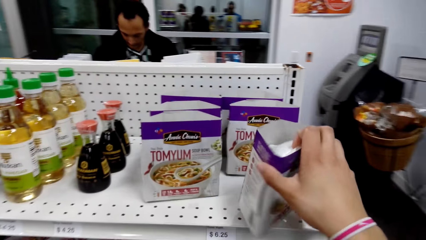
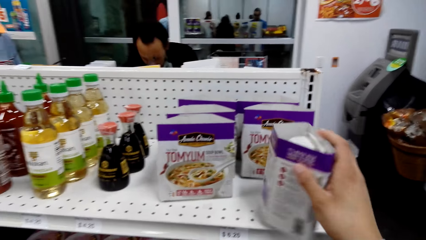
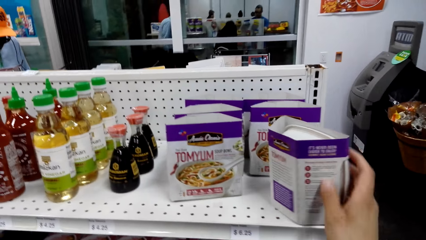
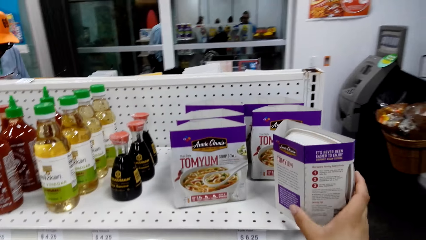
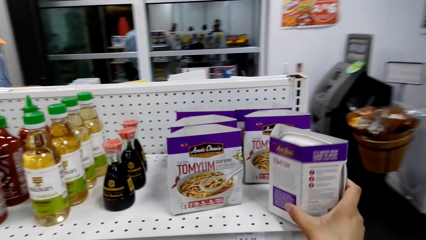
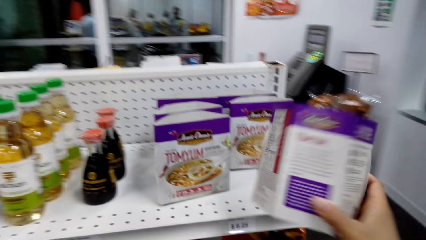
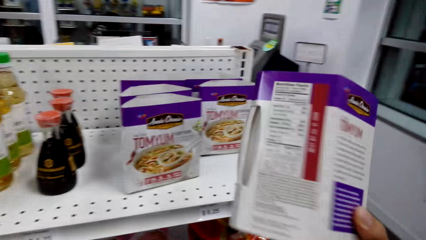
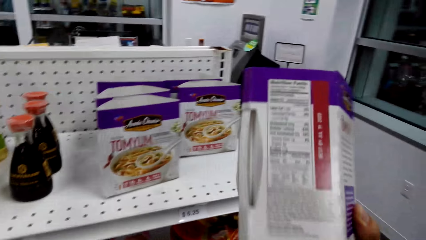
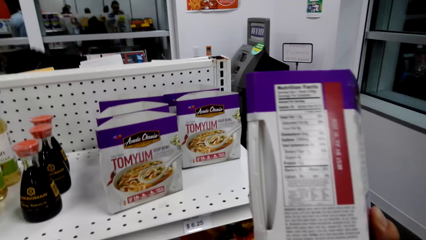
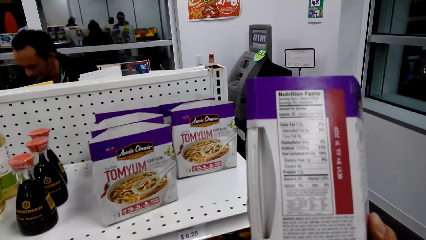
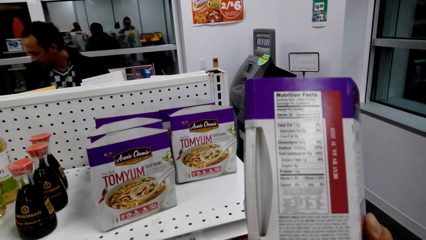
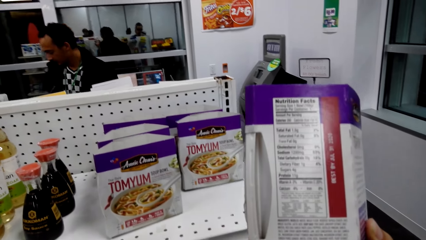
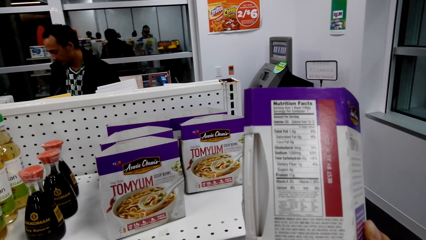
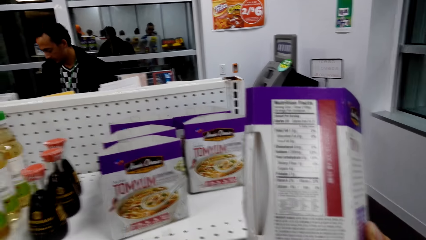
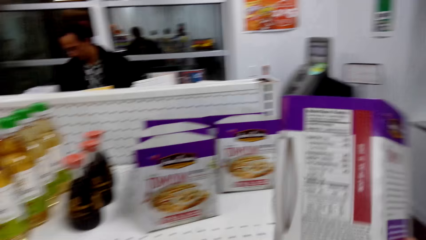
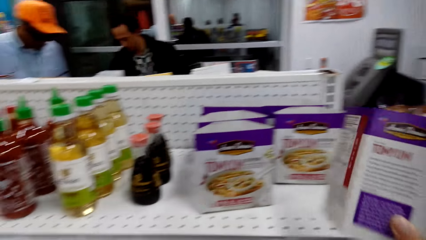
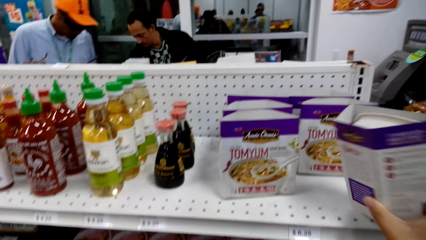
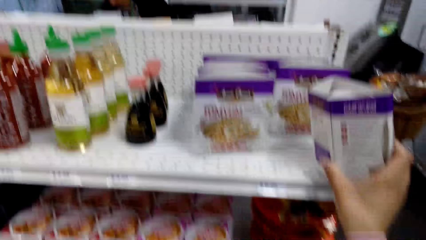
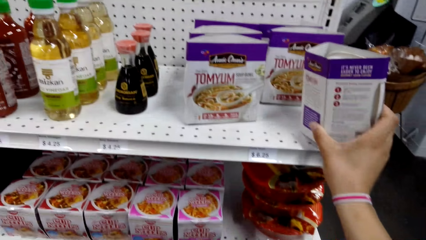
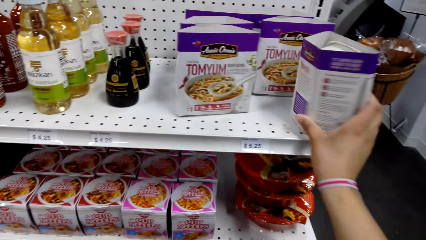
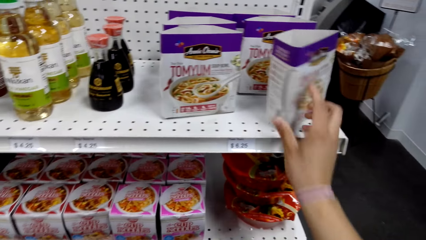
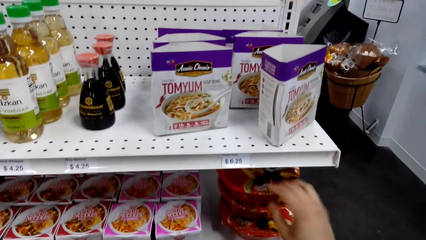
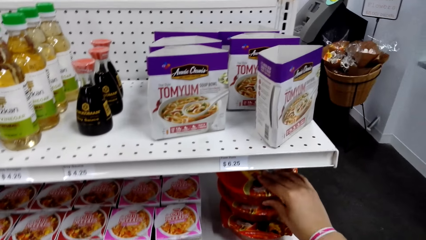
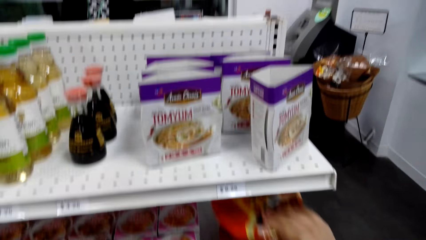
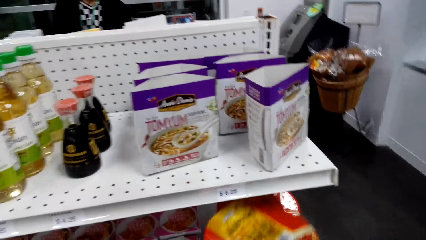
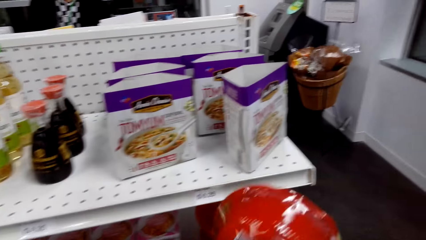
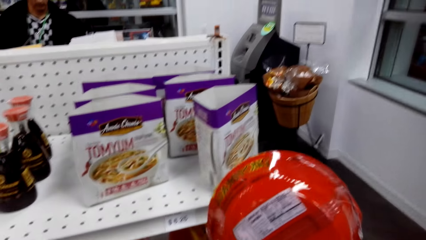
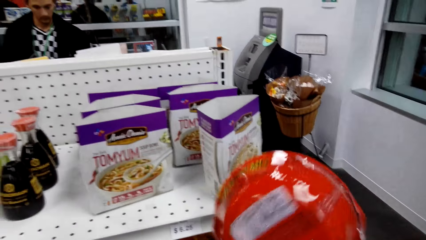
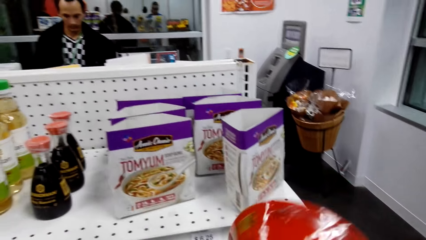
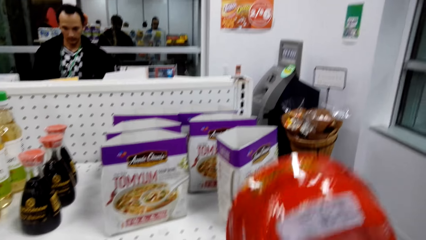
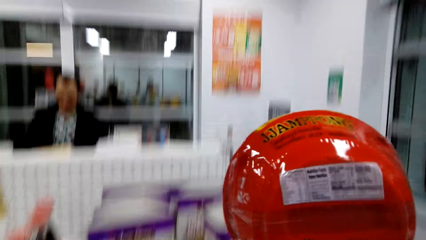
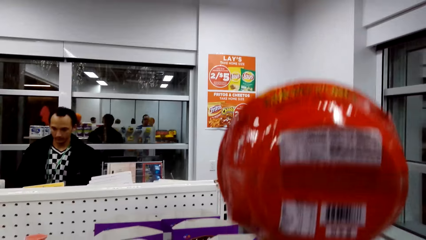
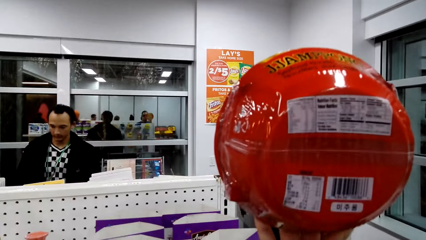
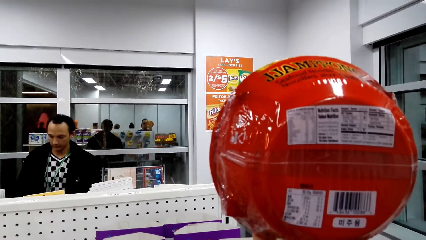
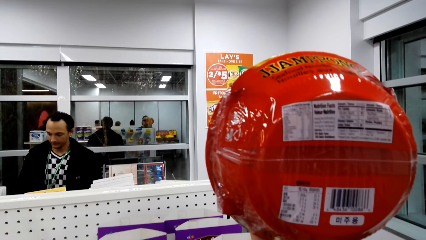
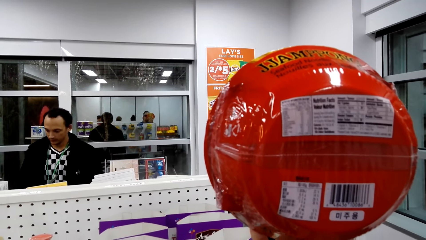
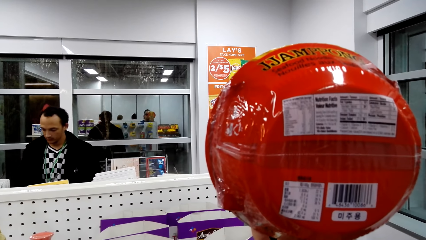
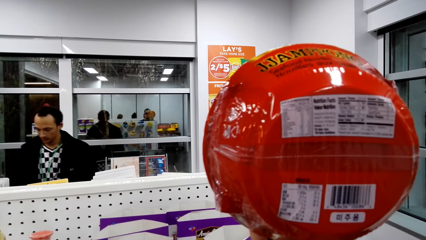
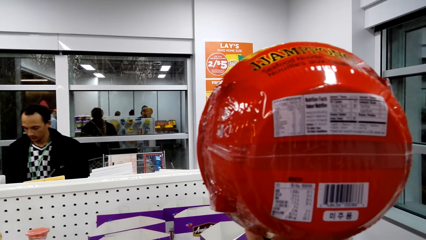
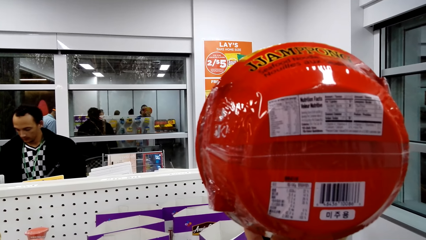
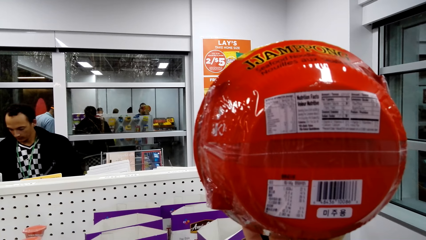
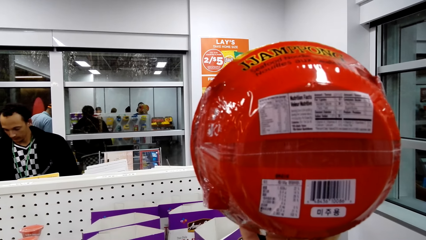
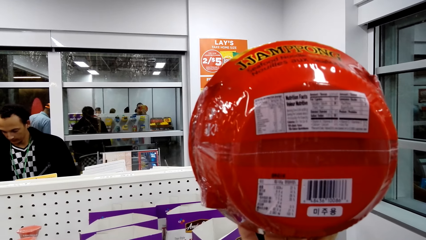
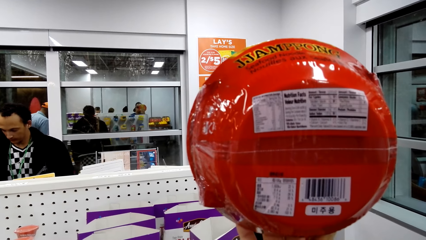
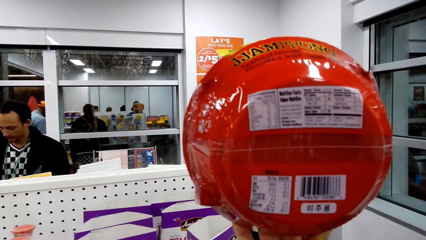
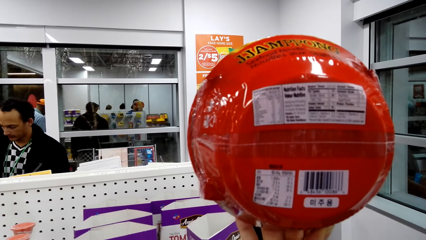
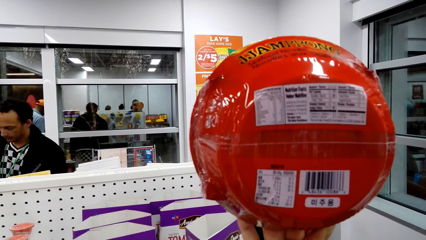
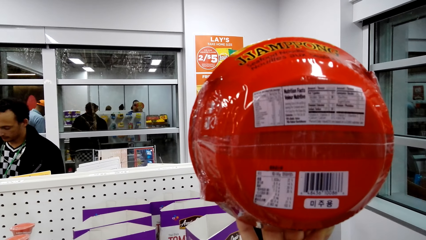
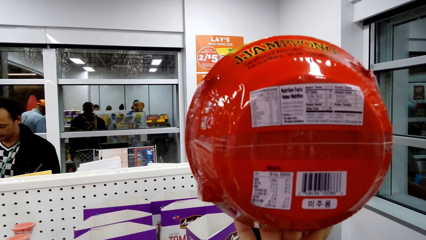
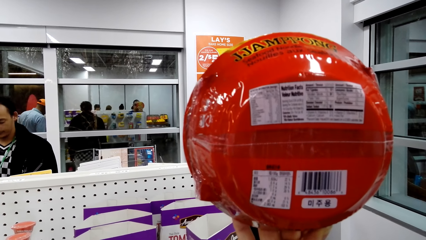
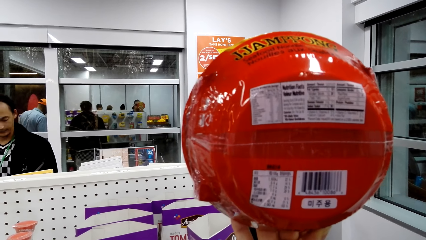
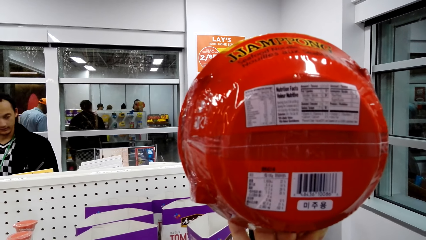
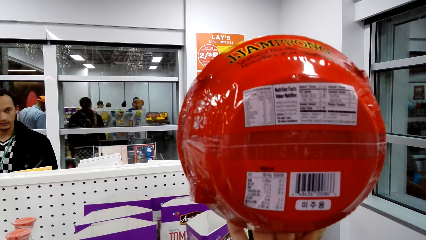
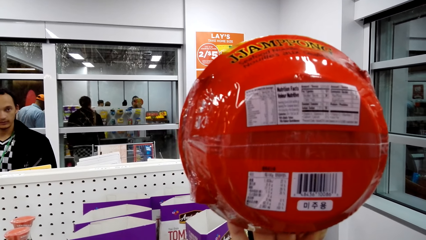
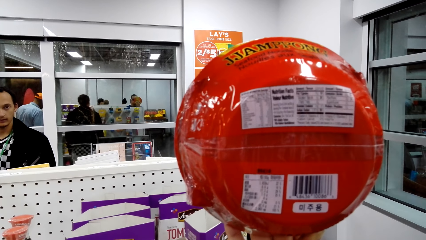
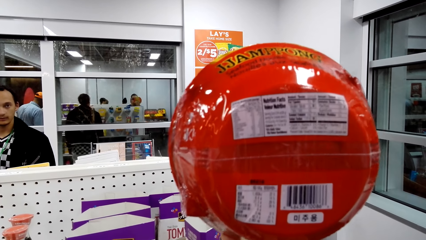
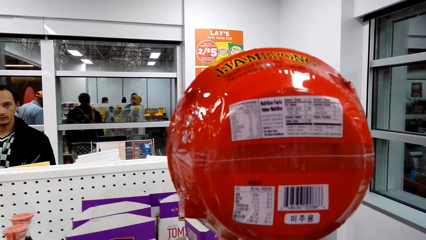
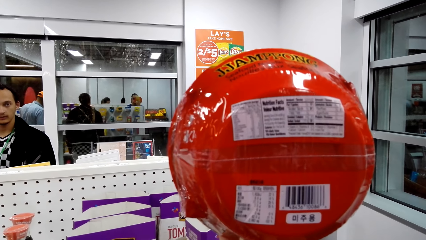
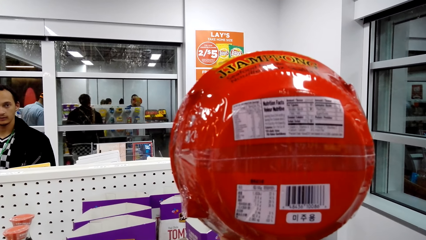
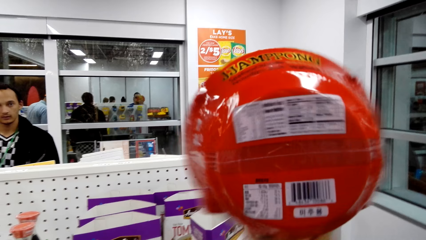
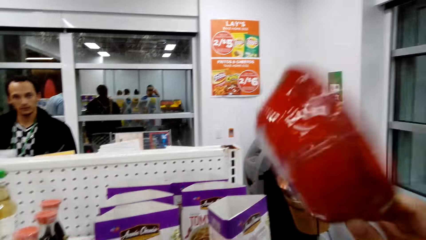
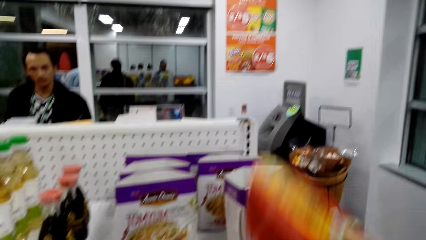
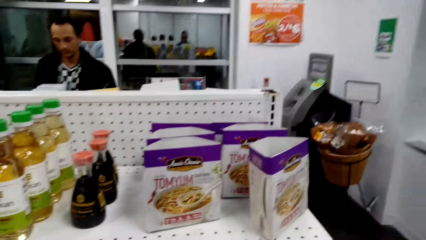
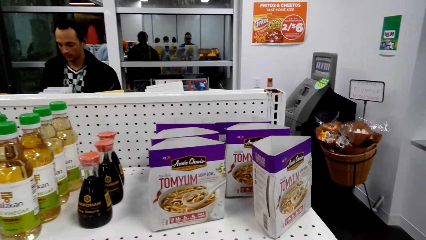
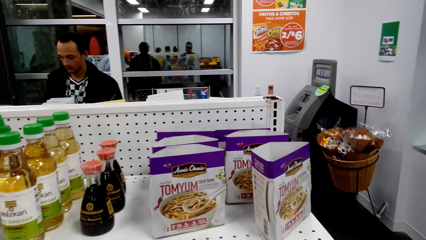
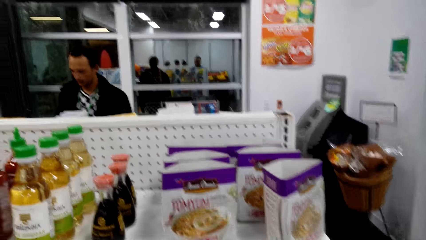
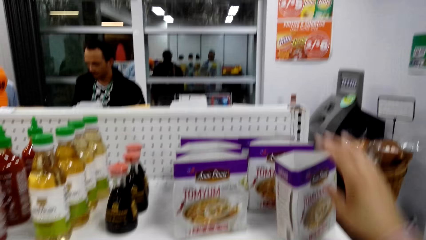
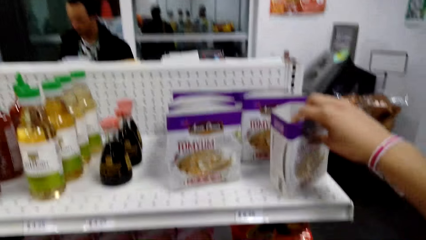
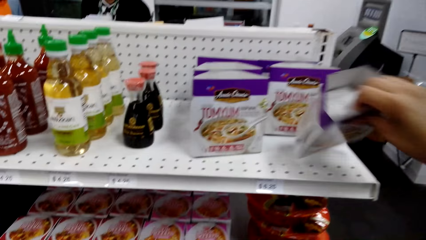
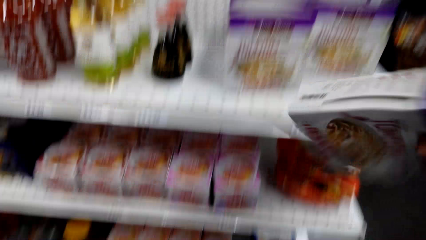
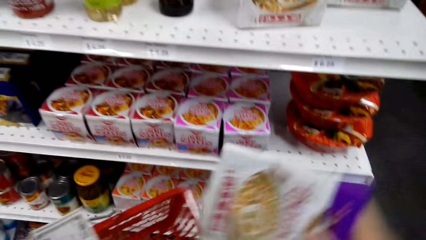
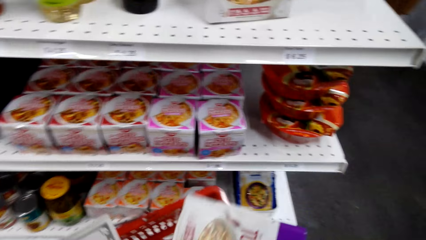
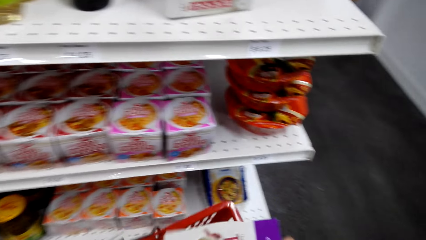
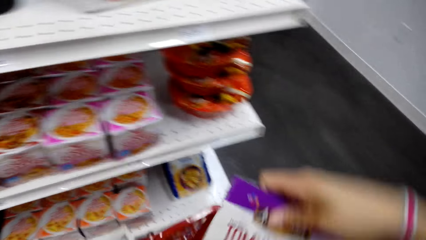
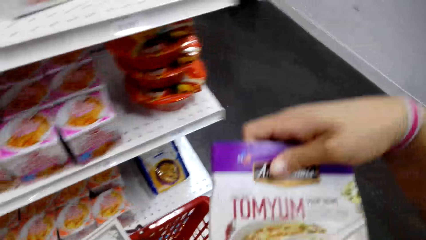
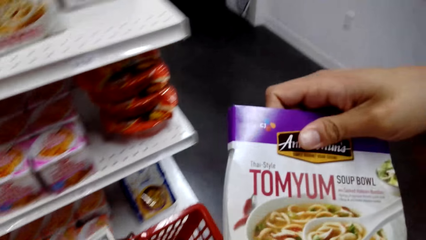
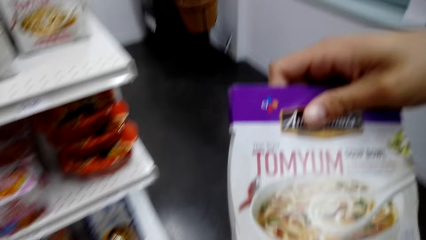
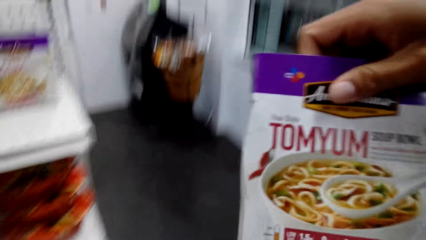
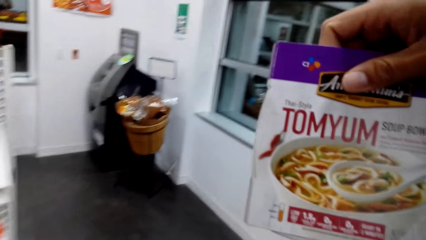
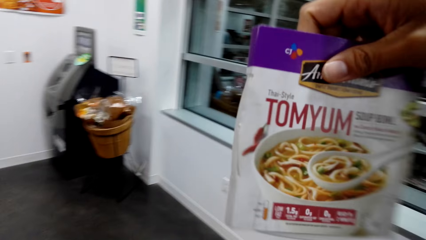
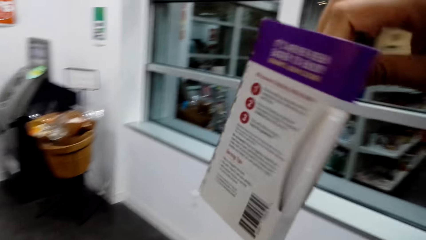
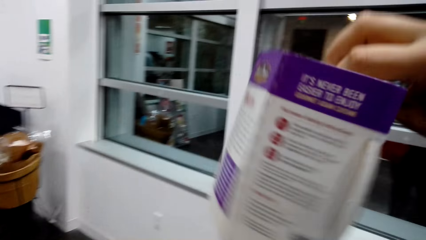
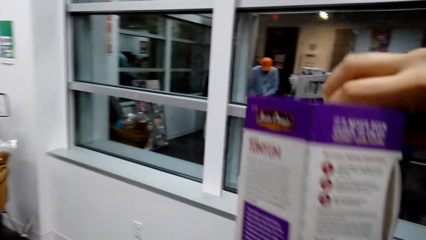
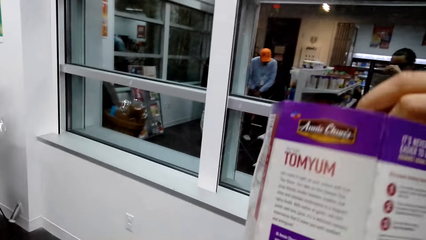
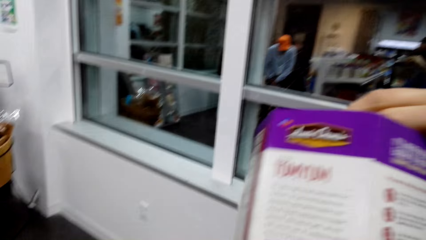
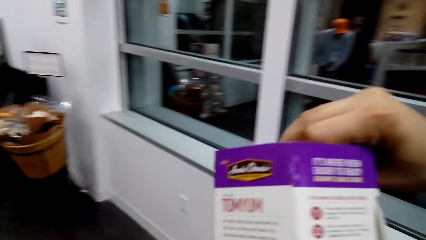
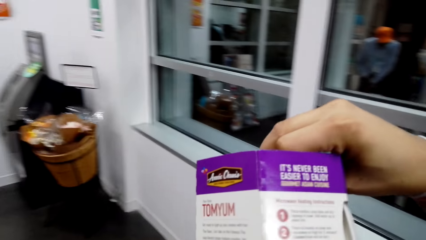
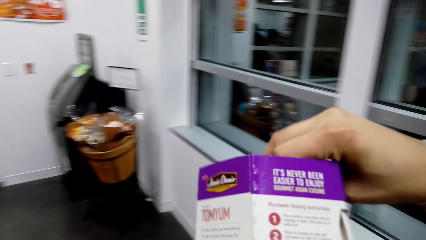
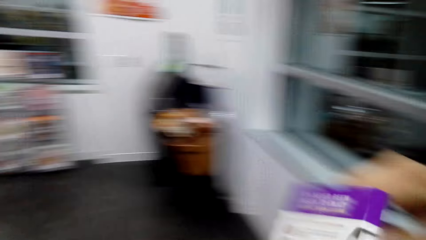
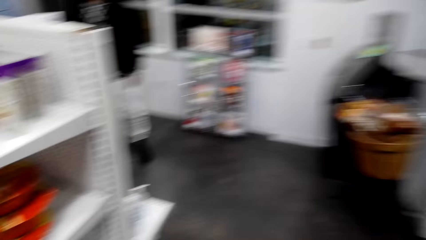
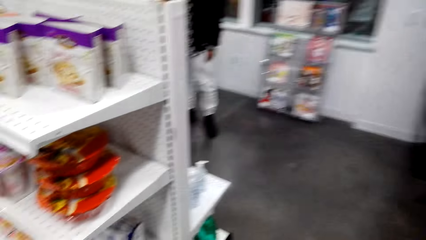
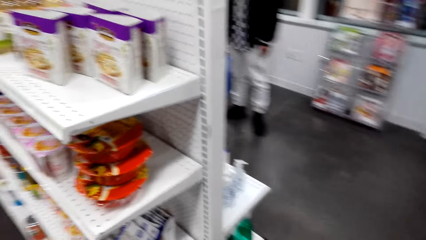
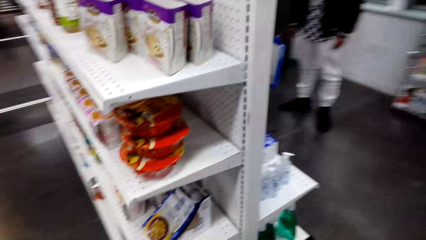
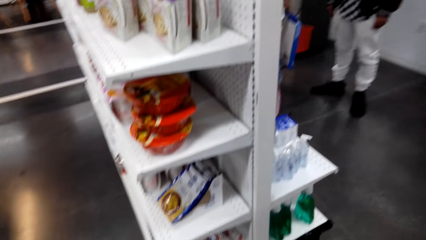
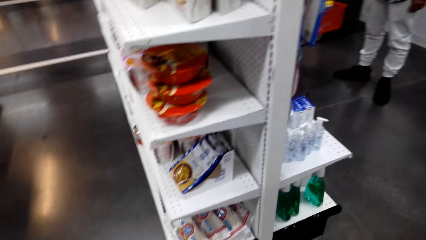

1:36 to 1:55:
The camera wearer turns a packet of tomyum or box on the shelf. They pick the box from the shelf, look at the box and put the box back on the shelf. They pick a container of something and touch a can on the shelf. They look at the can and put the can back on the shelf. They look around. They pick the box from the shelf, rotate the box and look at the box.
